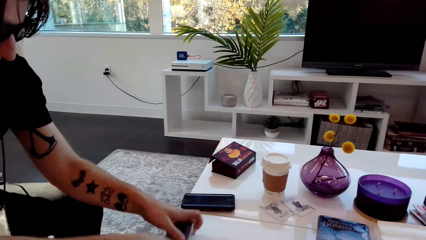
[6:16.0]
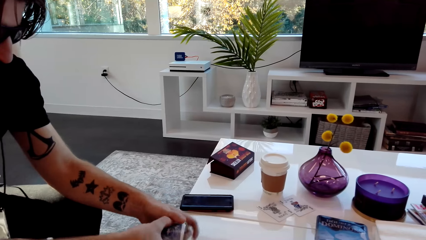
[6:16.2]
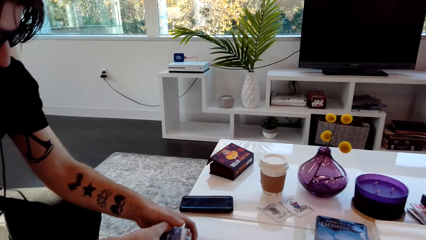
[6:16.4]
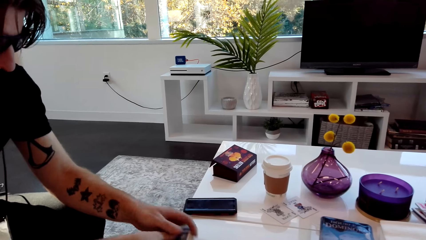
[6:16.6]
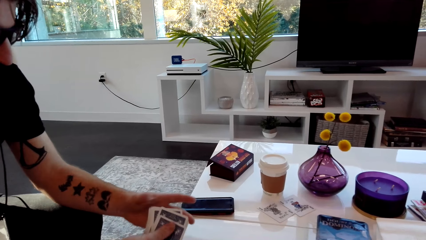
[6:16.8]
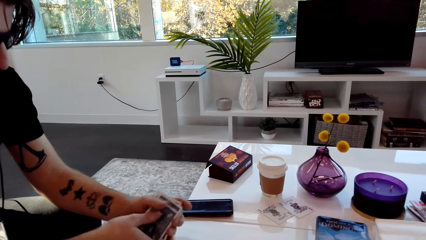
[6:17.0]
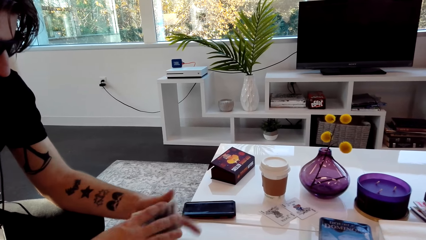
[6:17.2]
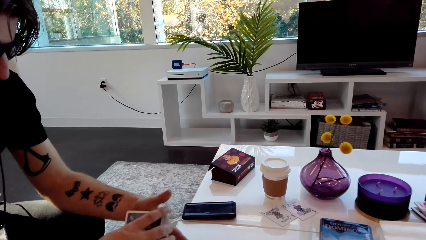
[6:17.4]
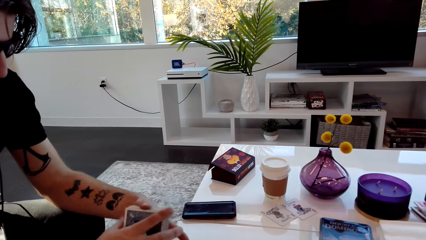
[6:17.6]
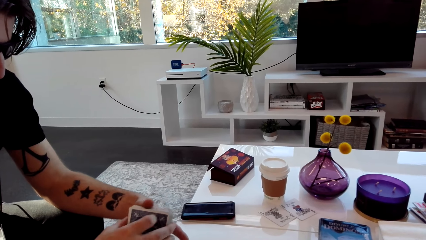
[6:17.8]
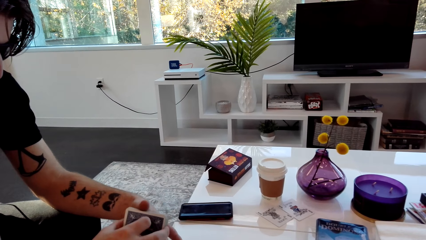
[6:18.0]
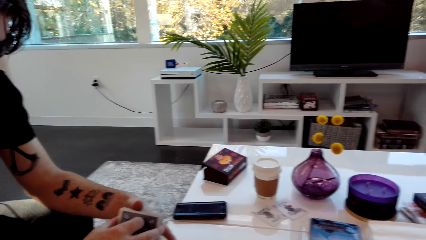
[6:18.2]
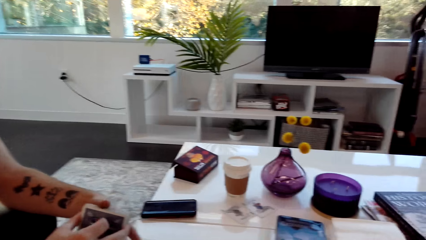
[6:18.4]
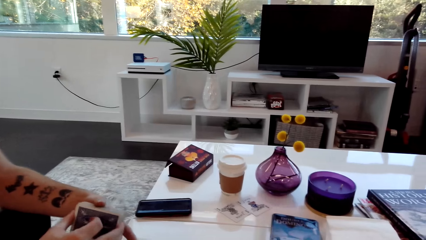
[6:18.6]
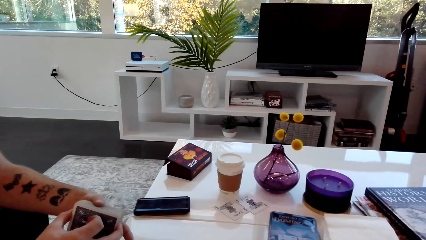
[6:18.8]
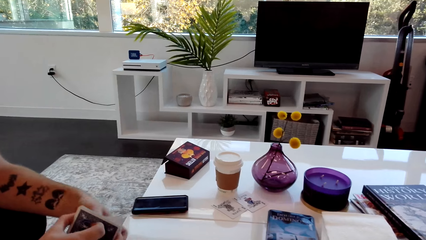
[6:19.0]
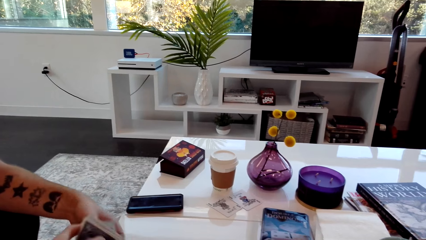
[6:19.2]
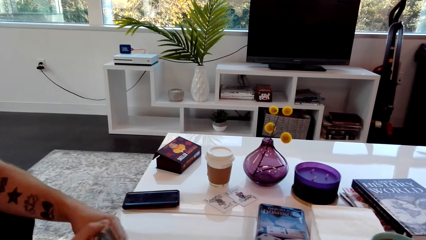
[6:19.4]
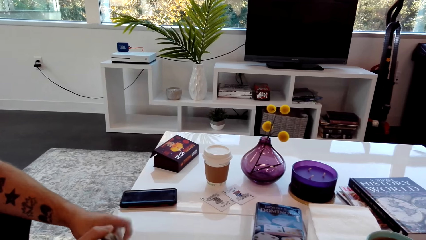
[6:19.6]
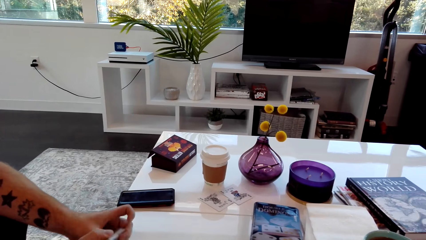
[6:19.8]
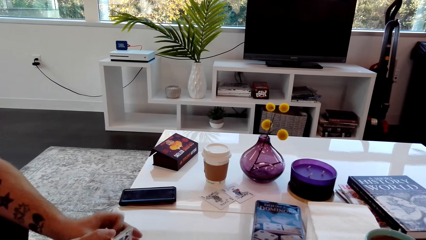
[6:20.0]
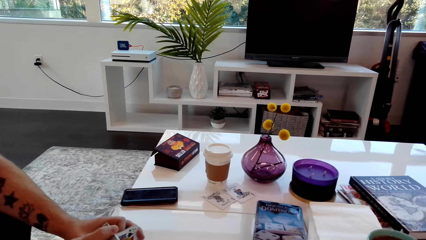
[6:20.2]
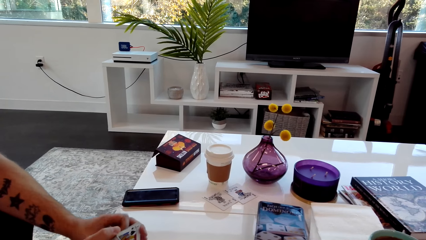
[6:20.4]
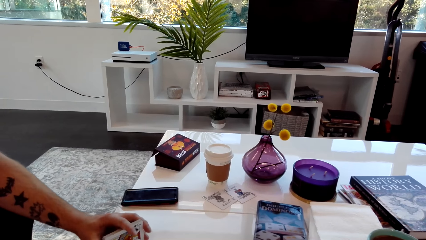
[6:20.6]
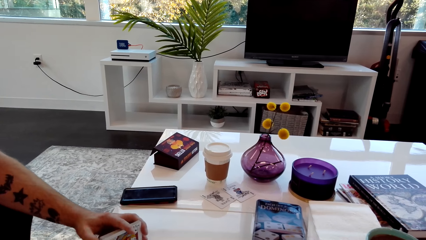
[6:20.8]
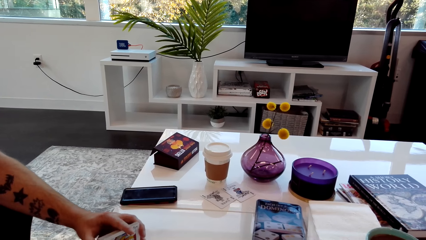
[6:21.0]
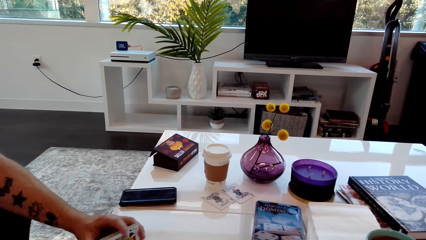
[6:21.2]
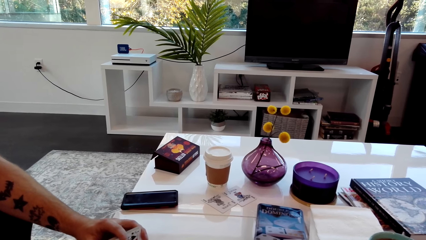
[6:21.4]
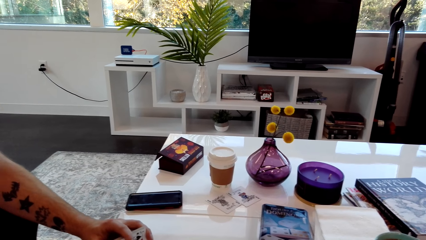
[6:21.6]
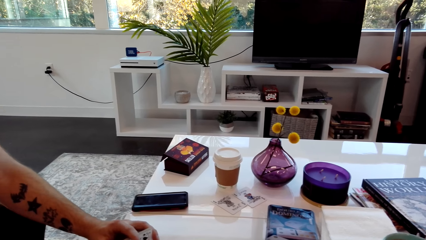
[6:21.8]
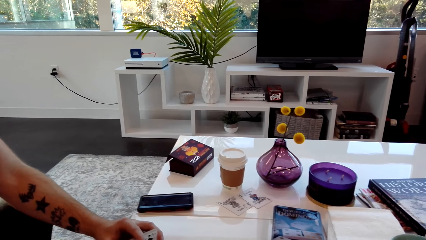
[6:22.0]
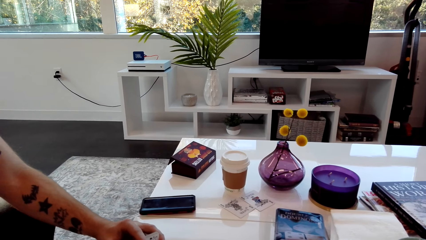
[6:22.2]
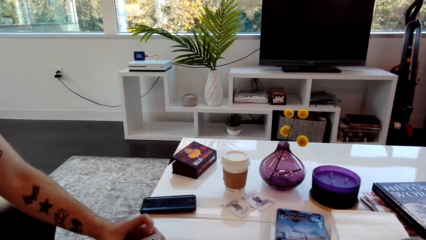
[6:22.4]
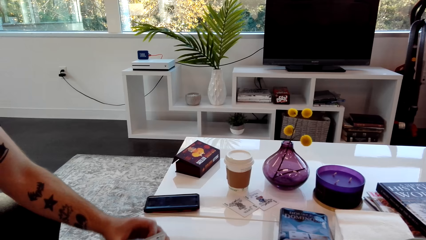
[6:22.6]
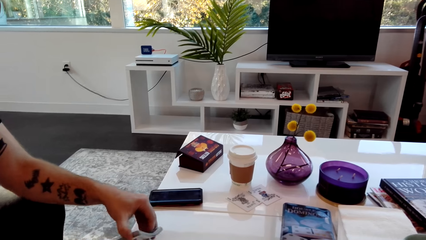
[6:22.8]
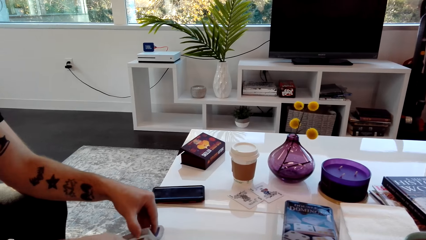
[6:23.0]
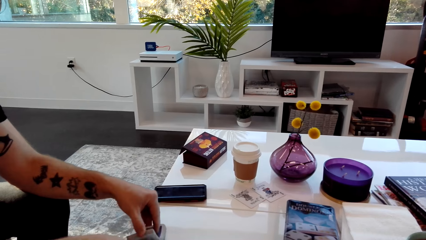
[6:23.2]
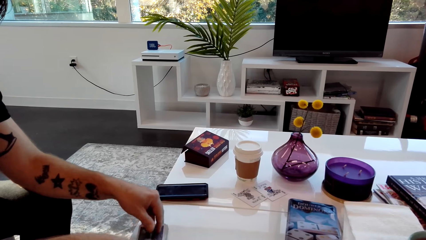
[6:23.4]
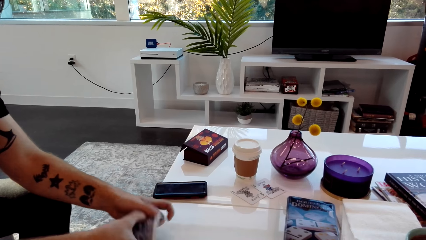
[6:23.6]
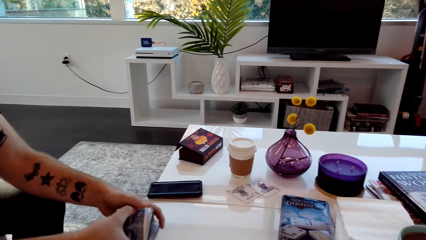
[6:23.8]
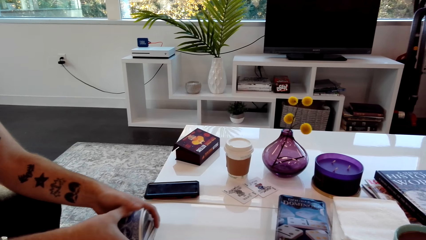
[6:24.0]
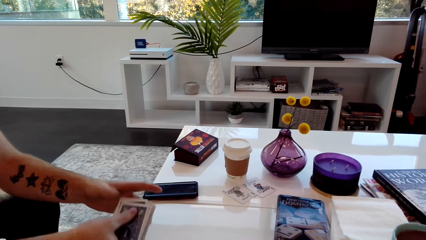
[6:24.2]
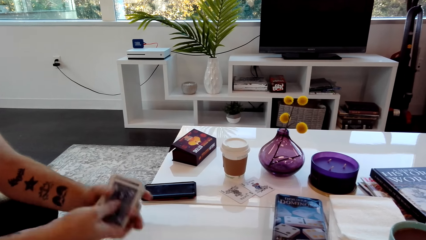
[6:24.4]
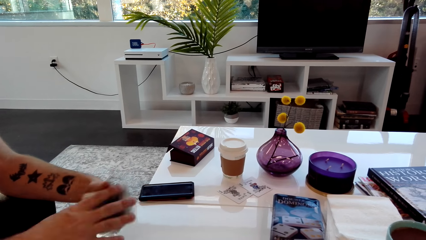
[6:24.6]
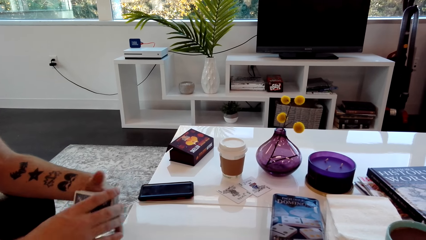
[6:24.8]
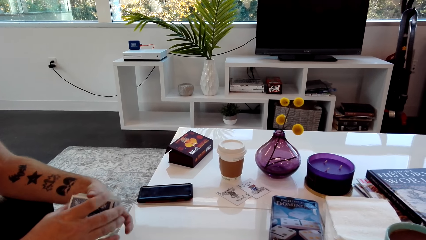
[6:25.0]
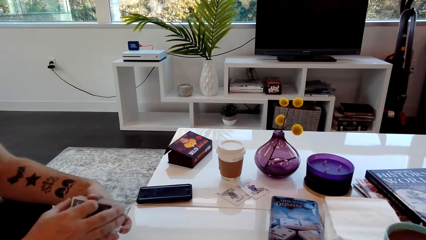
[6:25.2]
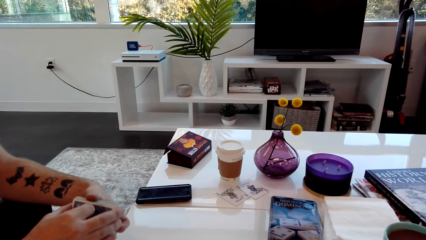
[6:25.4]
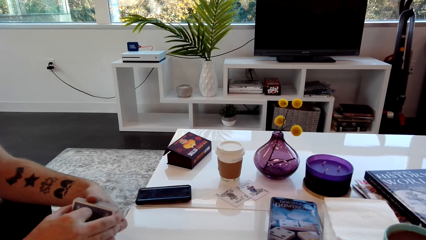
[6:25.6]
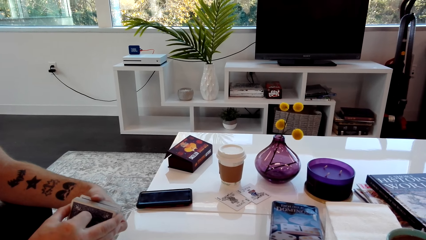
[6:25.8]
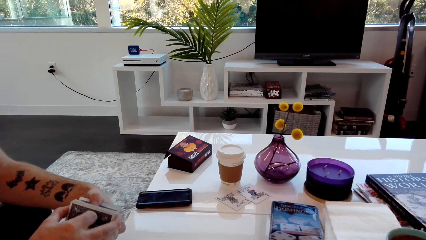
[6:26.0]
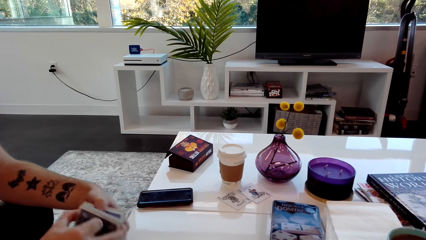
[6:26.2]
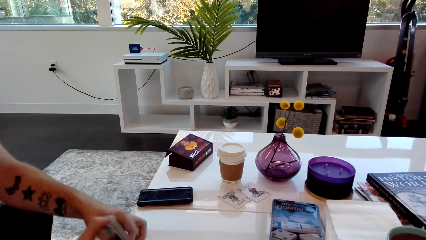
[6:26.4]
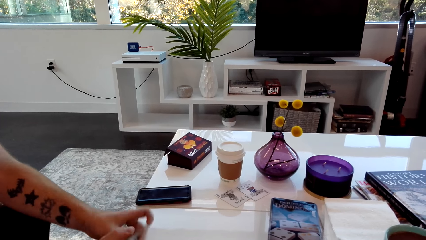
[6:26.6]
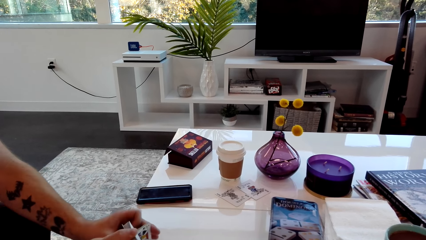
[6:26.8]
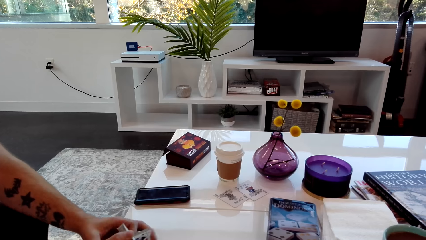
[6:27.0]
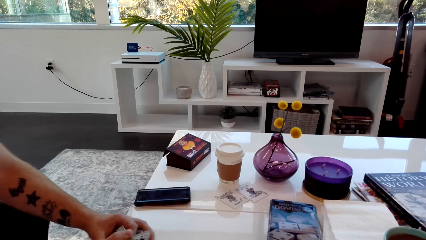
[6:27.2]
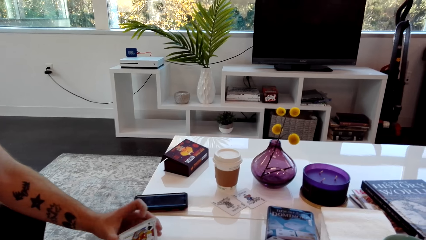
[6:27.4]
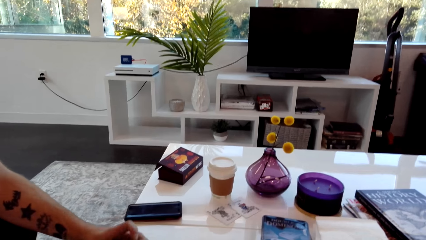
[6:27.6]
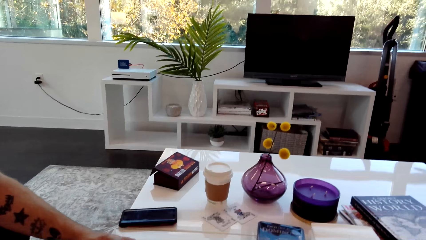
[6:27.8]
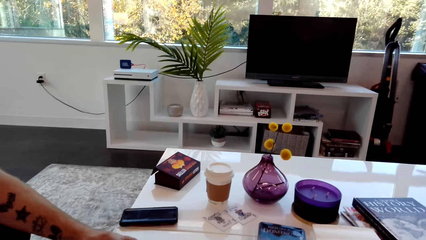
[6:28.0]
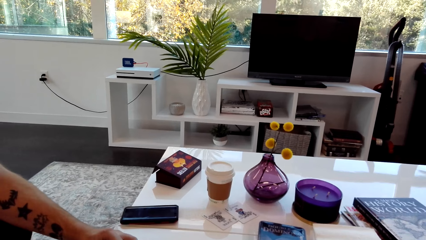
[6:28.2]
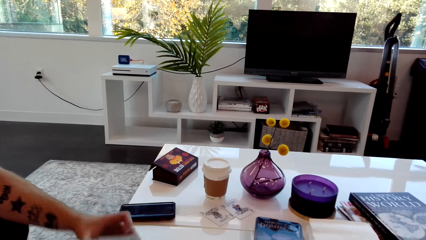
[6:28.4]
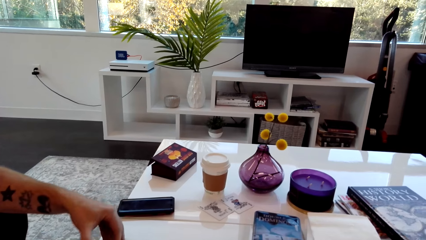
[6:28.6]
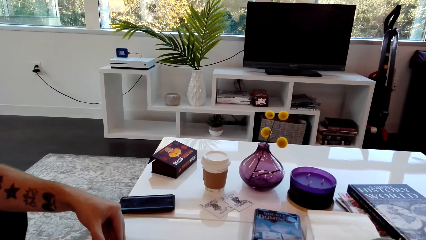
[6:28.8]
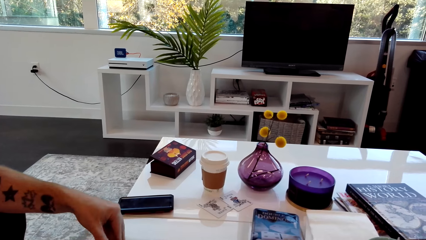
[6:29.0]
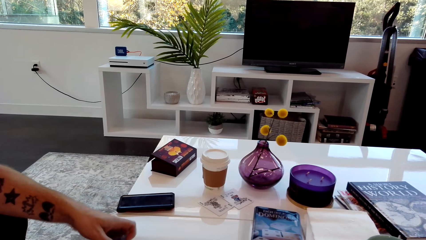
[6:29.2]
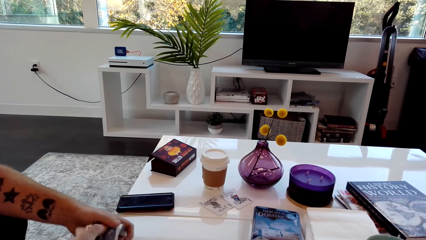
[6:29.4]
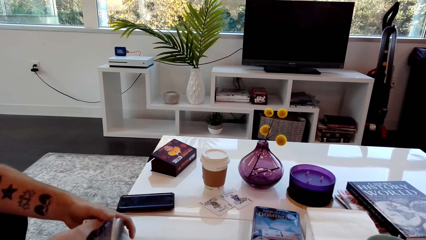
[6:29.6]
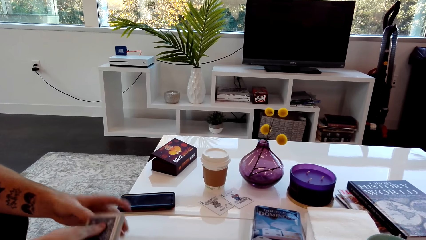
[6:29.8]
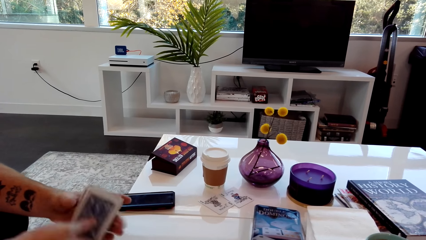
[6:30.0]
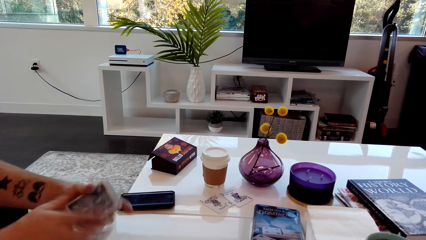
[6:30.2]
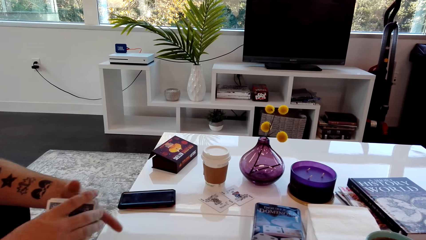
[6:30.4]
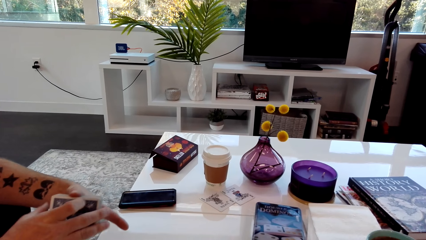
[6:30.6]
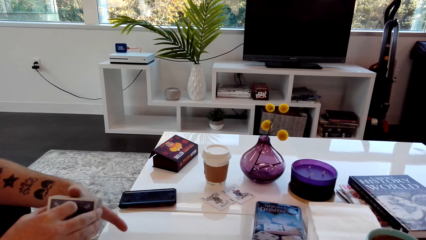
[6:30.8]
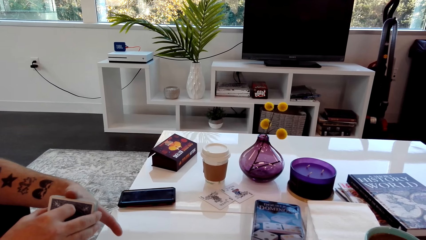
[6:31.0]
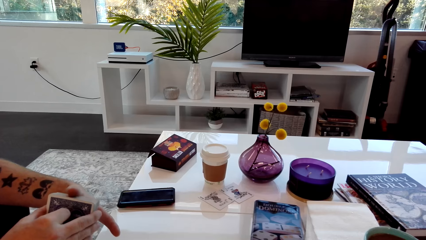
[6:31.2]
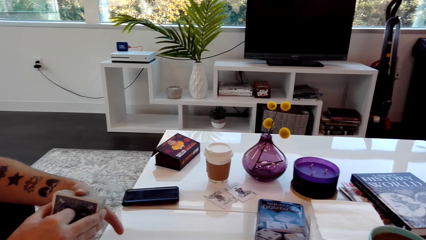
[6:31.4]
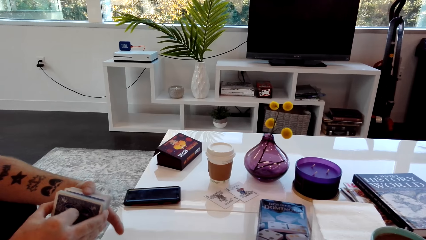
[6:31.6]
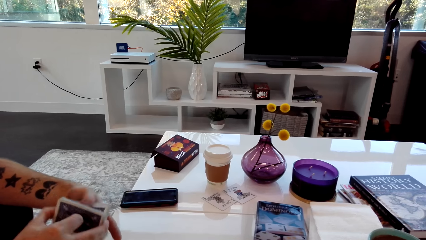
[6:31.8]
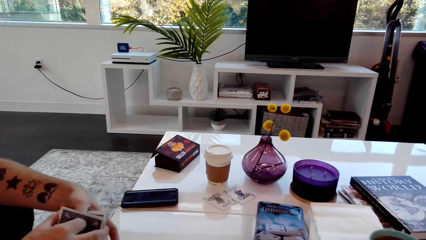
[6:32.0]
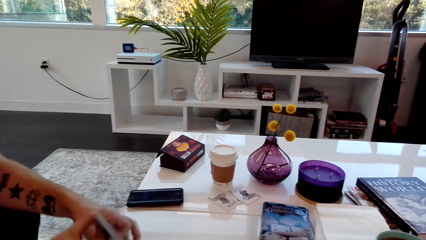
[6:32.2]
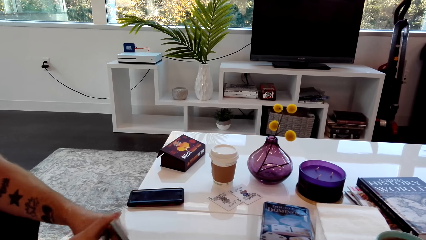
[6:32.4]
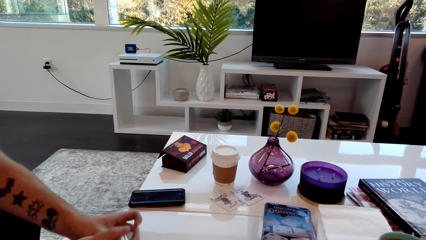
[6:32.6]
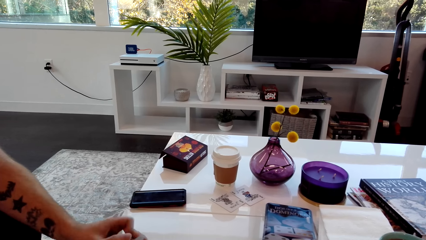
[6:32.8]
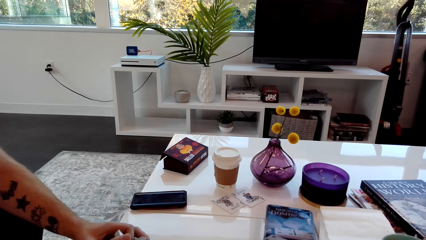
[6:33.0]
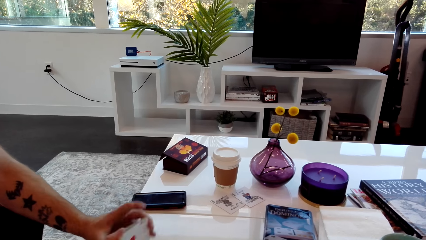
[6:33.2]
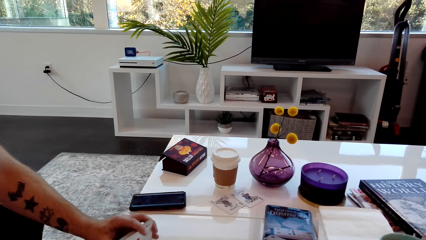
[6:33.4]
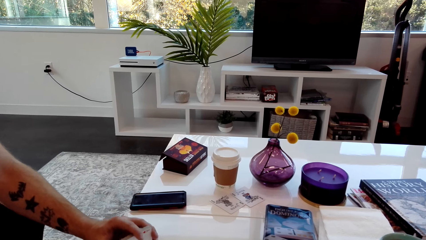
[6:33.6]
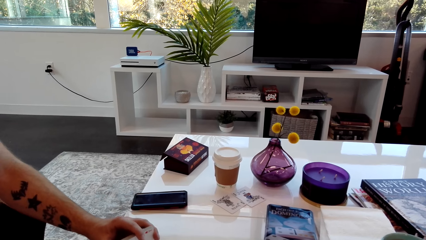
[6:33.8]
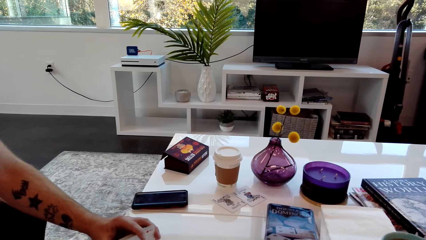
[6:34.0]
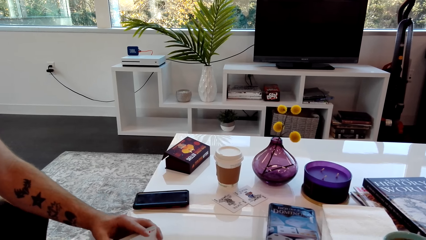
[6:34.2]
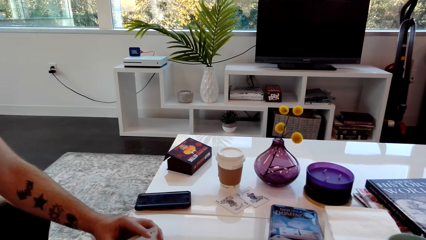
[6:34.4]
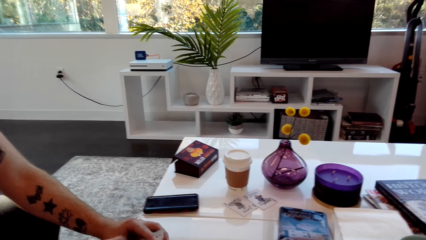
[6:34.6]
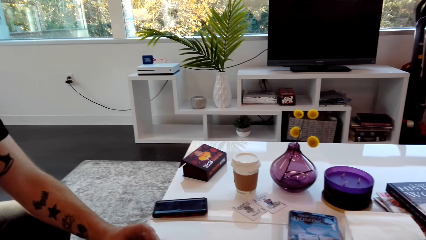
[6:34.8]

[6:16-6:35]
A man shuffles the cards on the table. The man speaks. The camera wearer speaks. They speak again. The man hits the cards on the table and adjusts the cards. The camera wearer separates the cards. They speak. The man hits the cards on the table and adjusts the cards.
